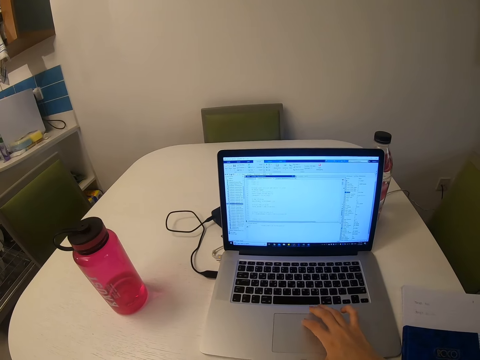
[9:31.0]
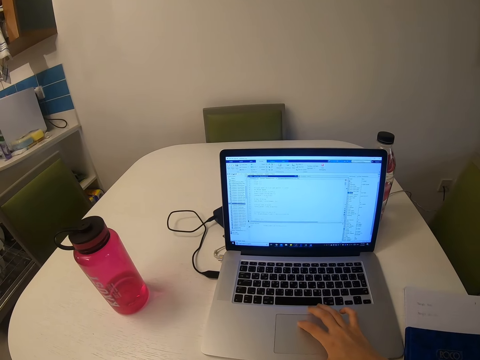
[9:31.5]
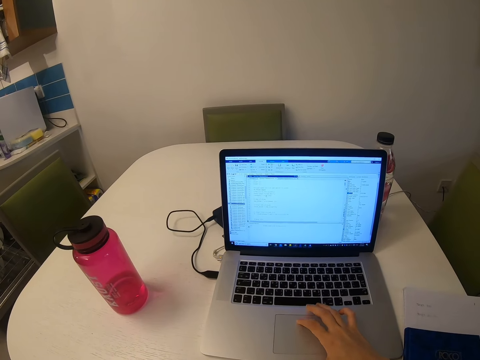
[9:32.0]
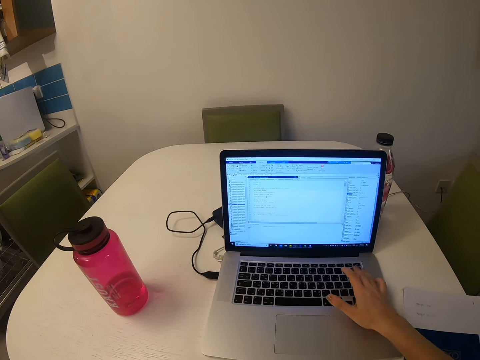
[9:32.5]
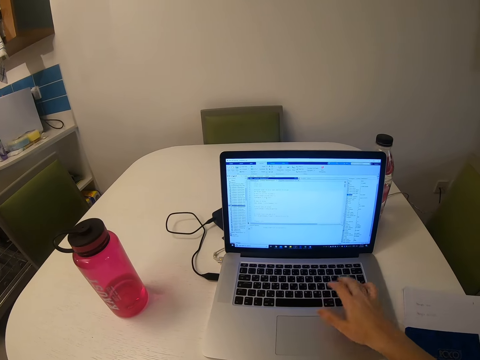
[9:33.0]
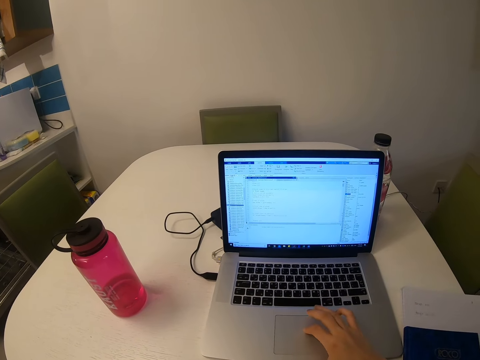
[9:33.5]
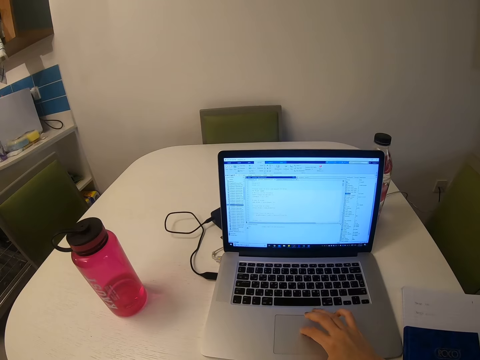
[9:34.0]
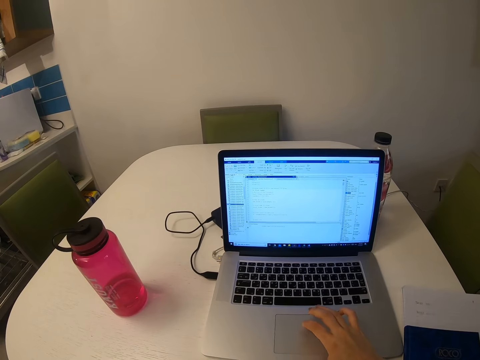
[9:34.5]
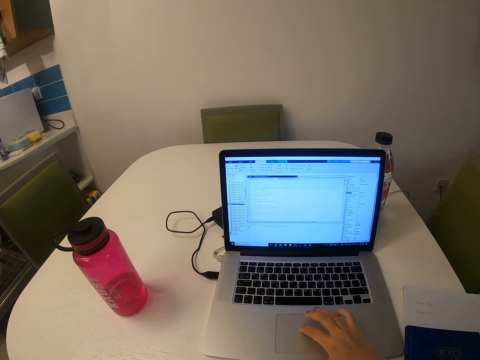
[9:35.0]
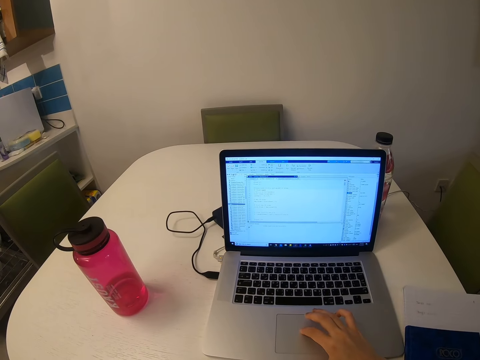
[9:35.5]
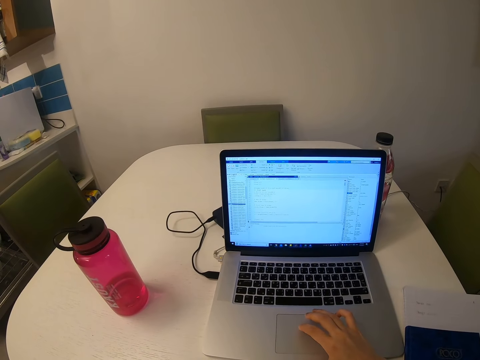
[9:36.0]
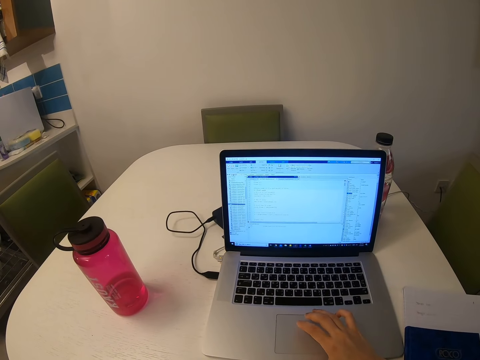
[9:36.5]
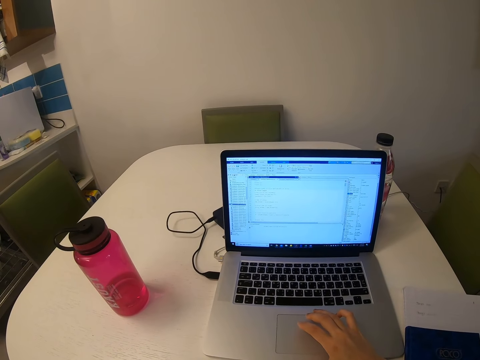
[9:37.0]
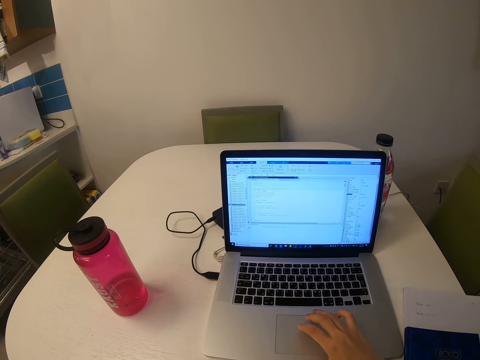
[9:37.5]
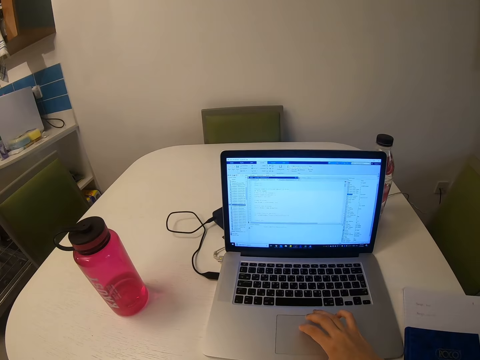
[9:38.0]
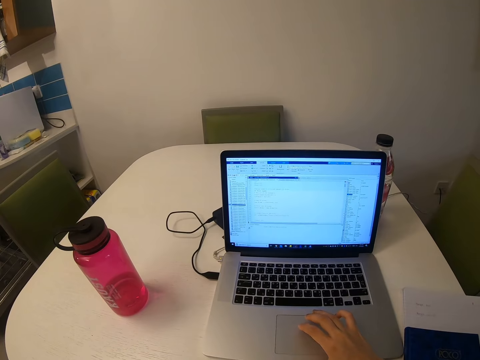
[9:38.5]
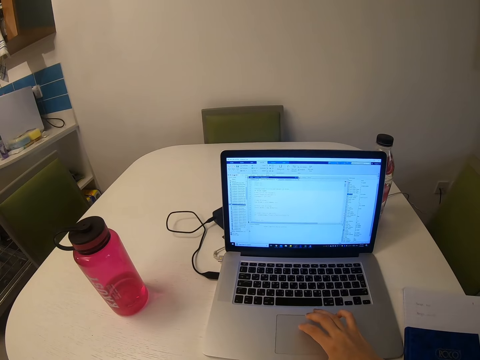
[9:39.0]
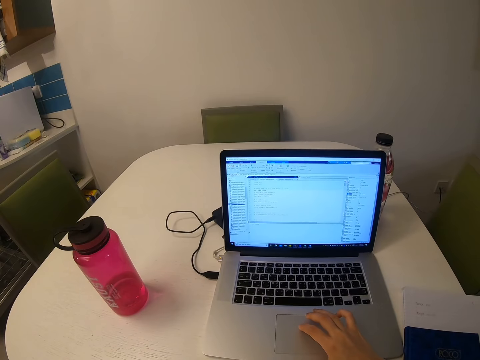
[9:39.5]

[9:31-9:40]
The camera wearer presses the laptop keyboard. They operate the laptop. They scroll on the scrollbar.

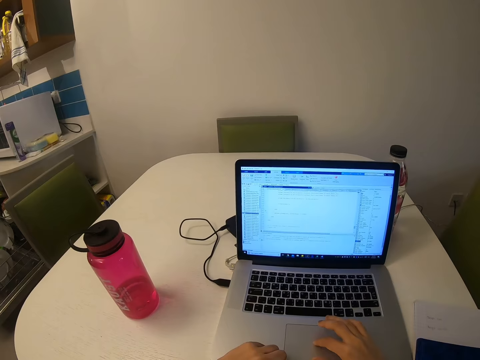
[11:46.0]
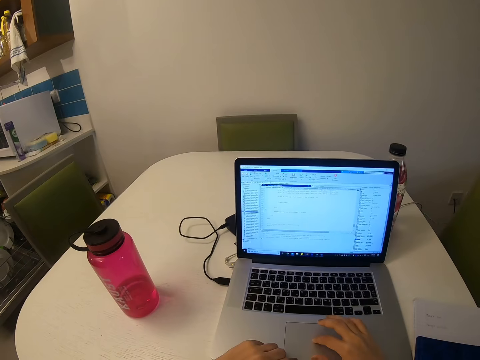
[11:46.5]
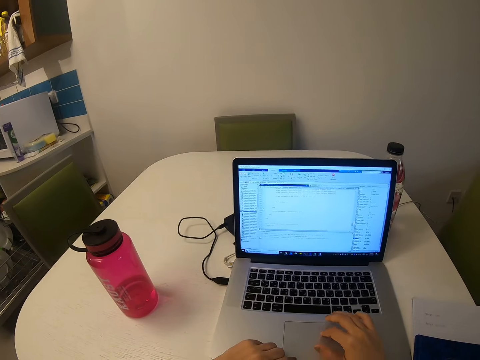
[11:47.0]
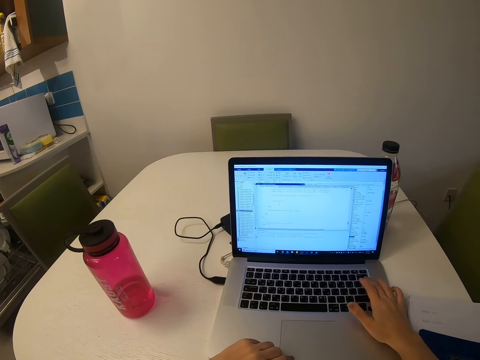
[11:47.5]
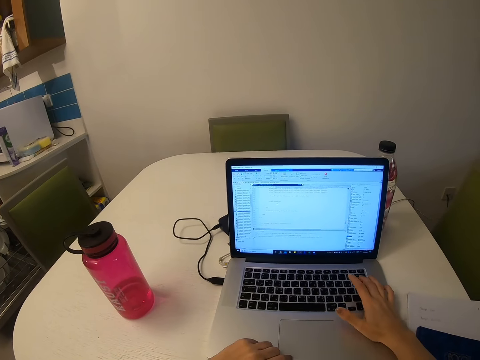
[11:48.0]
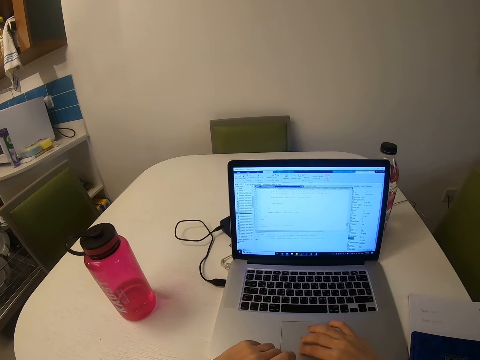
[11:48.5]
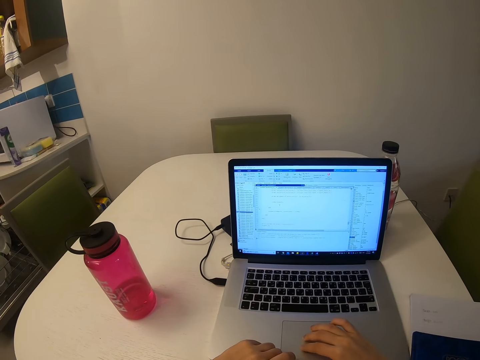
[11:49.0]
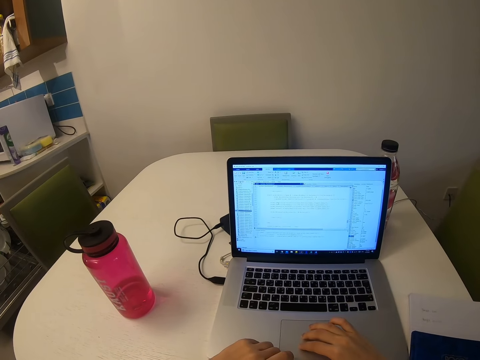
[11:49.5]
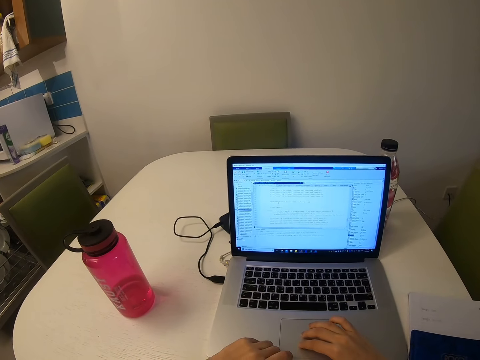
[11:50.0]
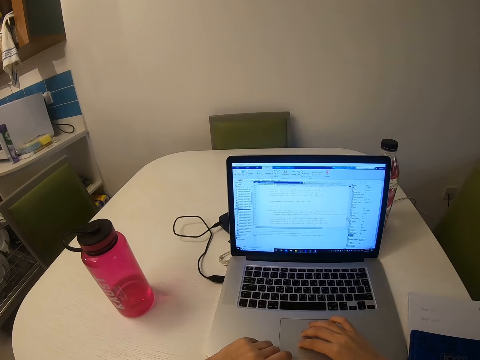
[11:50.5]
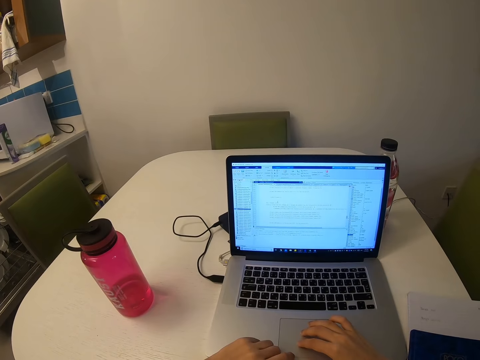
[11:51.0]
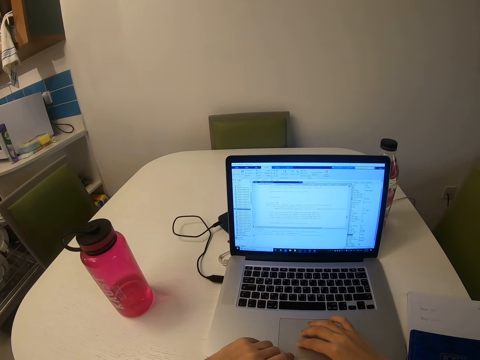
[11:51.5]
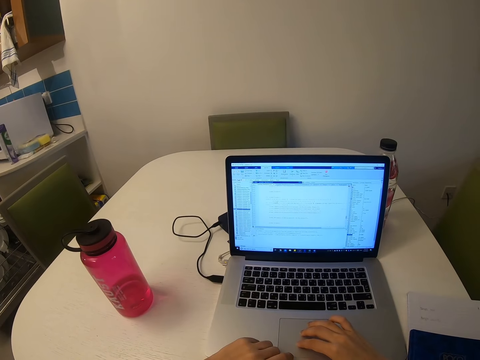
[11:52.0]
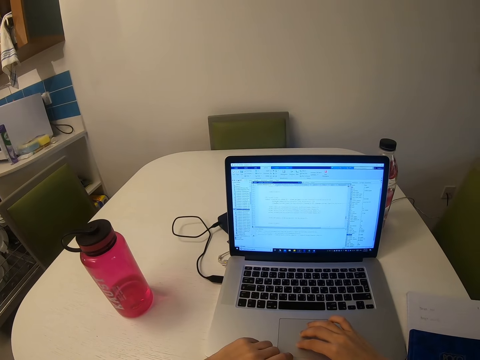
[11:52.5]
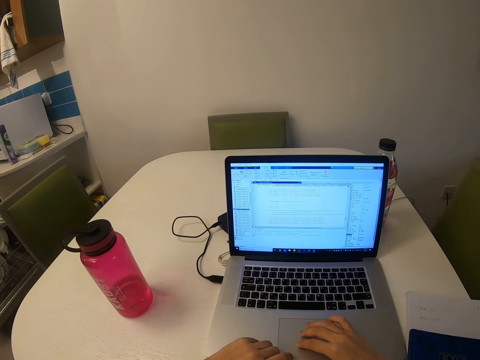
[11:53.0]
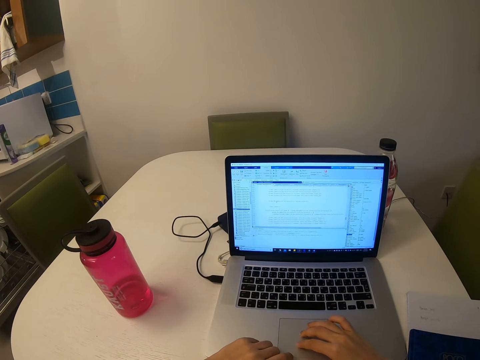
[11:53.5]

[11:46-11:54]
The camera wearer presses on the keyboard. They scroll on the scrollbar. They operate a laptop.

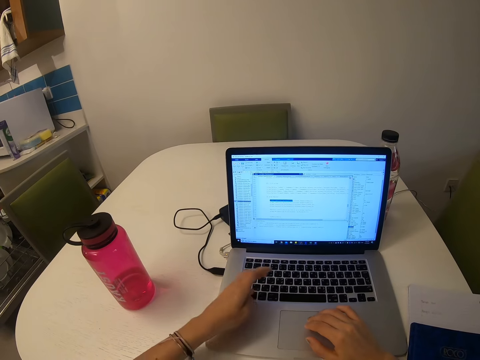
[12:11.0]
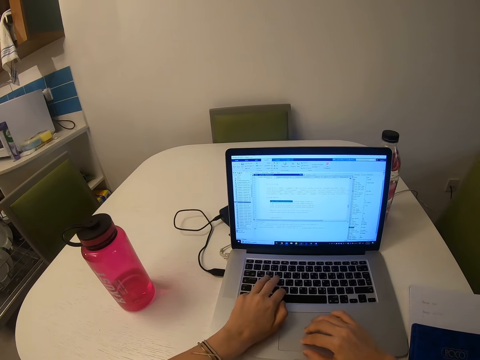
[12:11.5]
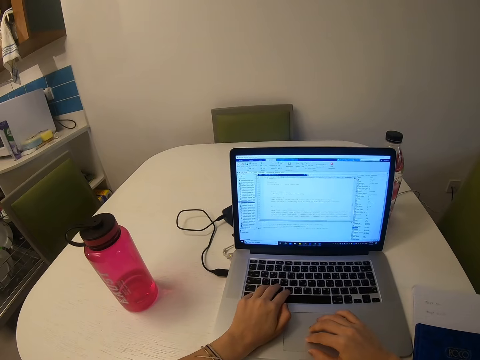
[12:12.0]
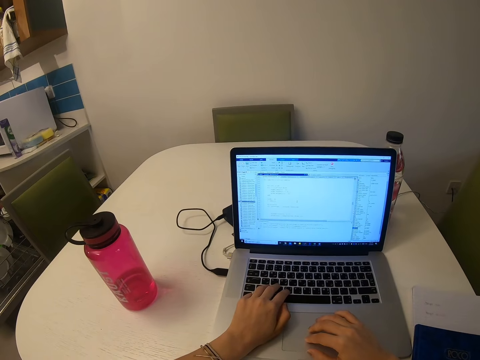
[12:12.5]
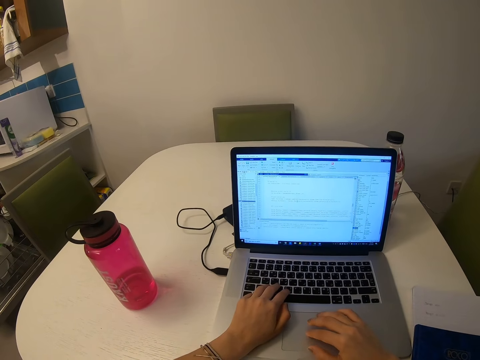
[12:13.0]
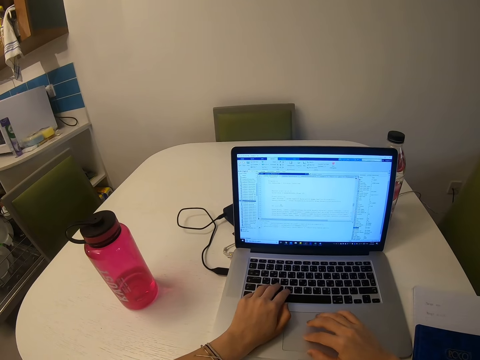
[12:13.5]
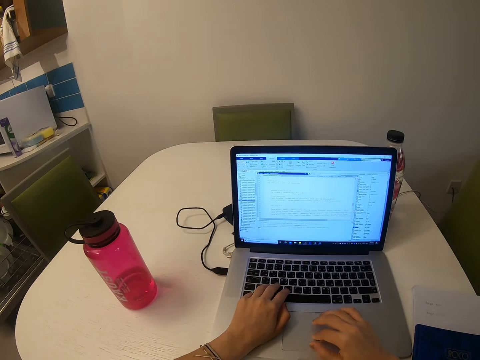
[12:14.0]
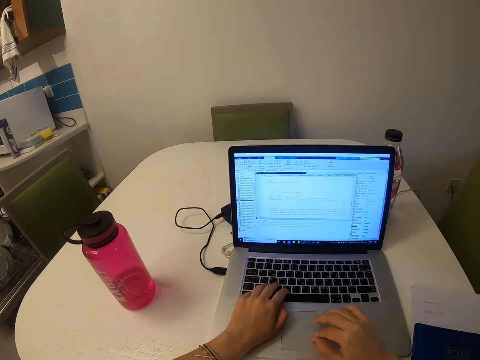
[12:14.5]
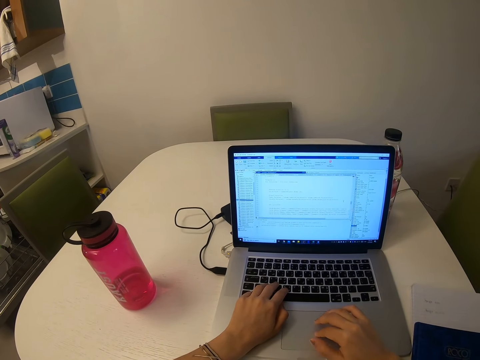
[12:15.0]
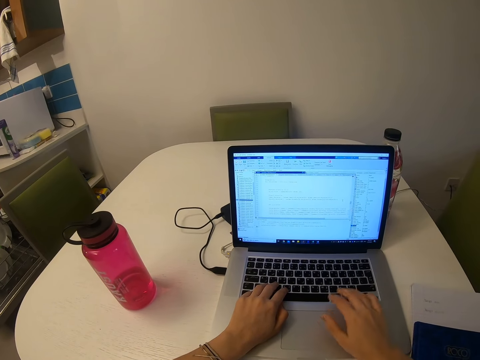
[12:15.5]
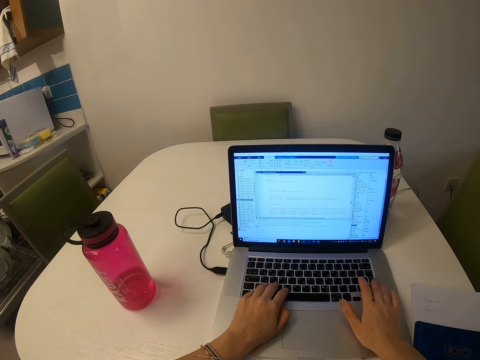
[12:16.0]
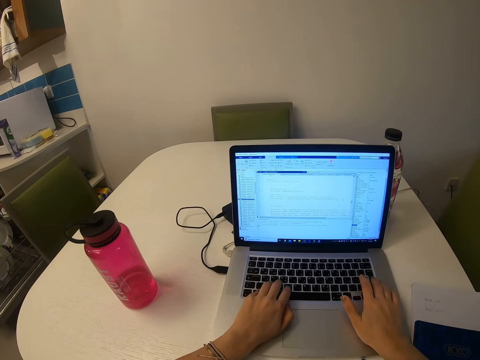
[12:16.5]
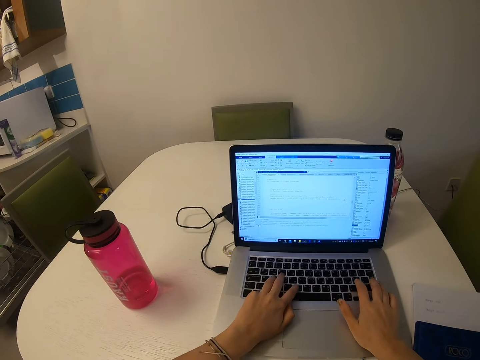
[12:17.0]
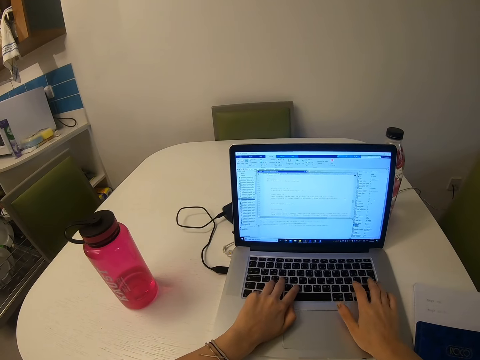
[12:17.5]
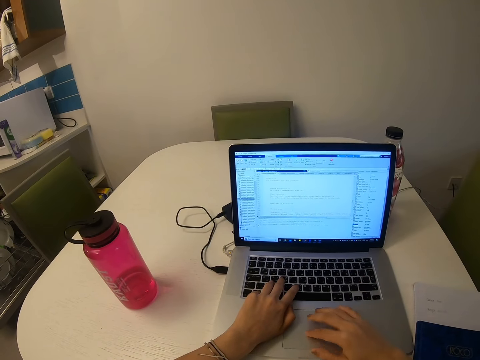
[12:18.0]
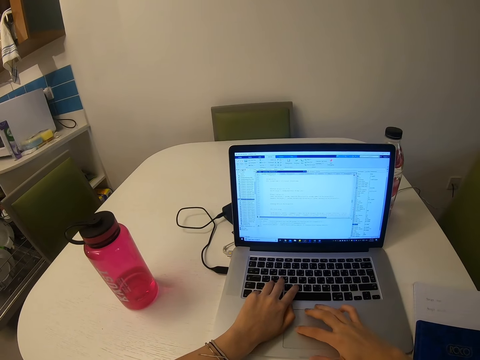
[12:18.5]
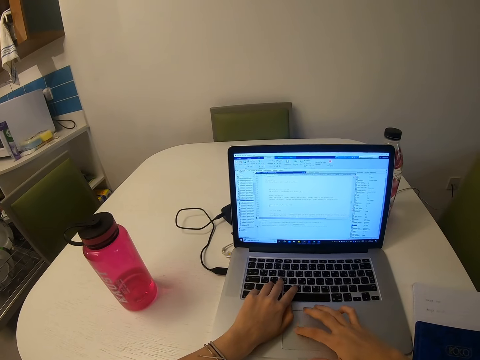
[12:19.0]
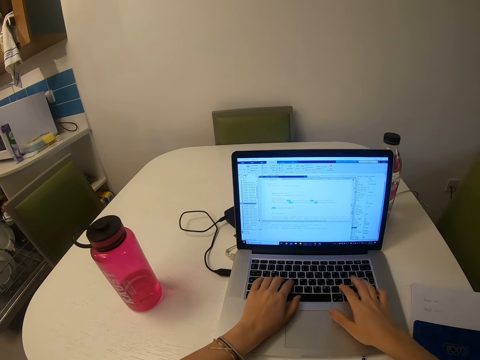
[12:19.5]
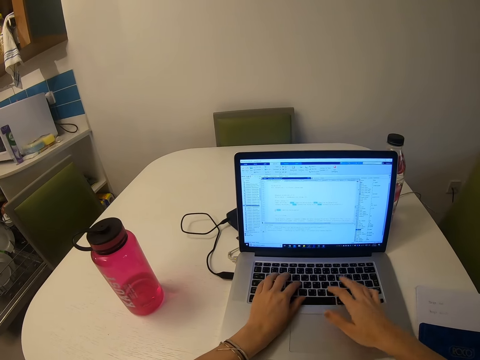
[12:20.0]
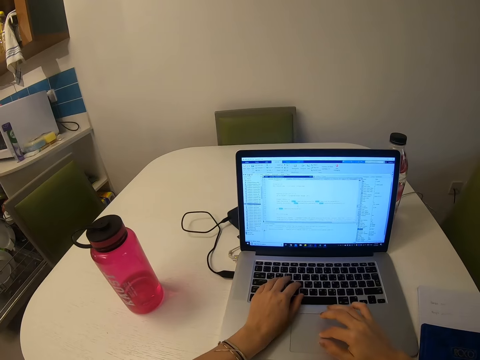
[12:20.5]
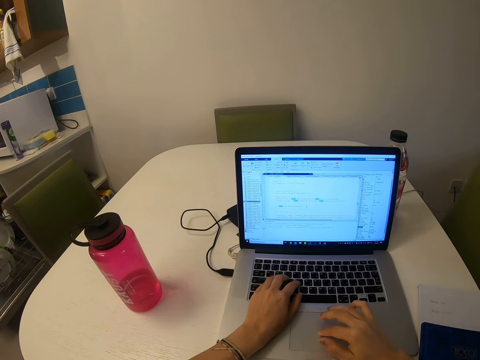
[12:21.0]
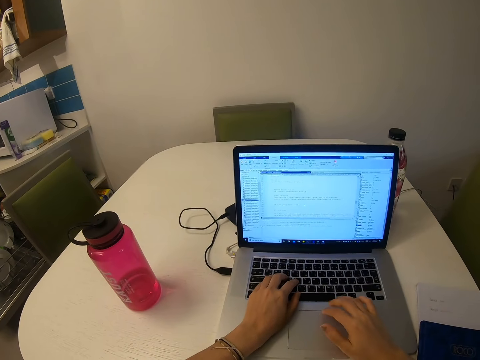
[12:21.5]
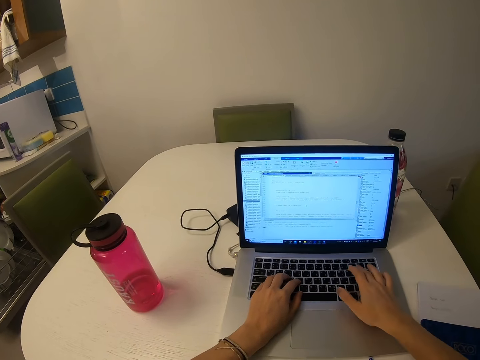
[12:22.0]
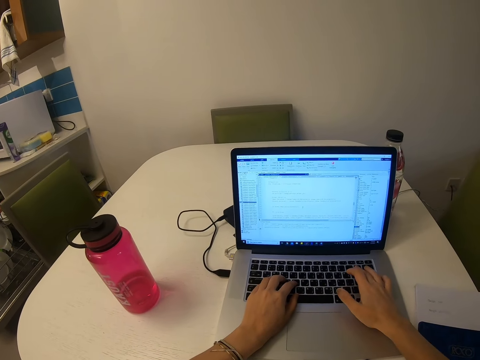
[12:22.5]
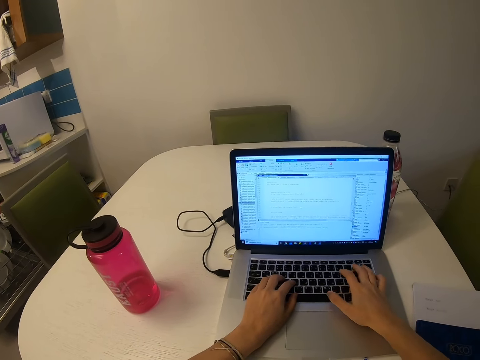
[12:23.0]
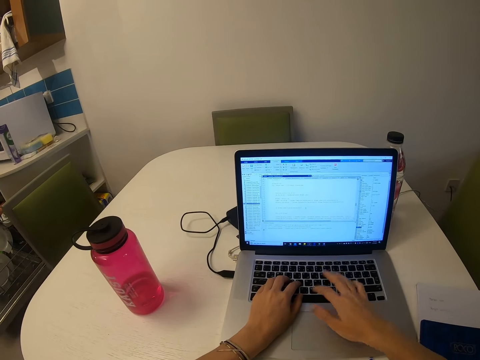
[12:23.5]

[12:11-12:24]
The camera wearer presses the keyboard with the left hand. They scroll on the scrollbar. They press the keyboard with both hands. They scroll on the scrollbar. They operate a laptop. They press on the keyboard.
